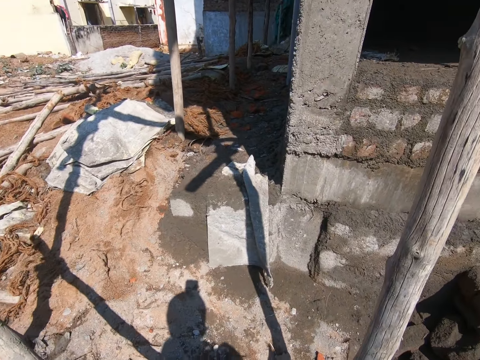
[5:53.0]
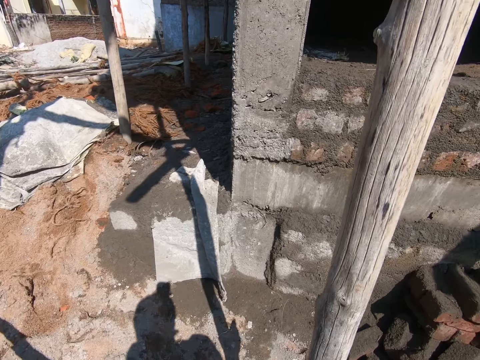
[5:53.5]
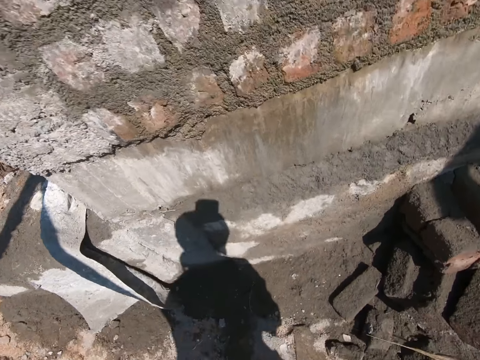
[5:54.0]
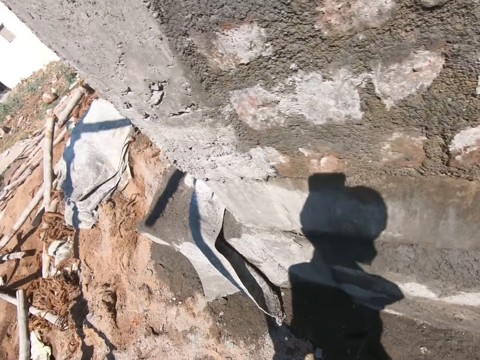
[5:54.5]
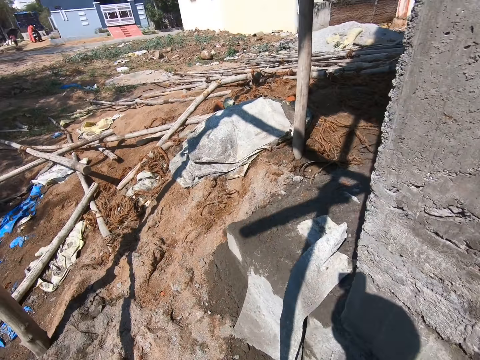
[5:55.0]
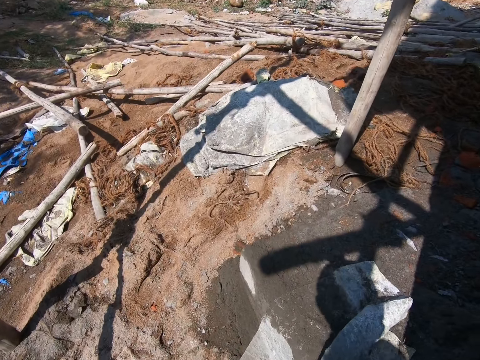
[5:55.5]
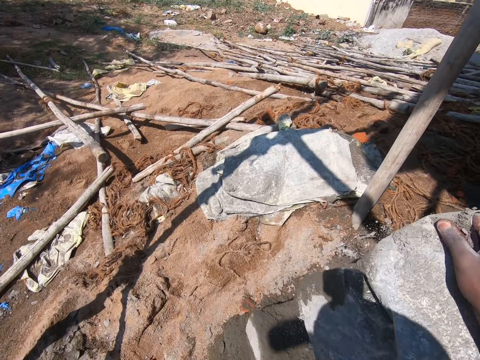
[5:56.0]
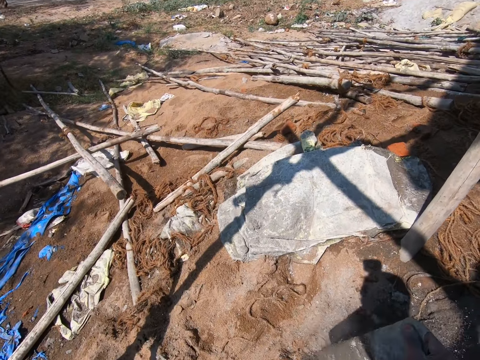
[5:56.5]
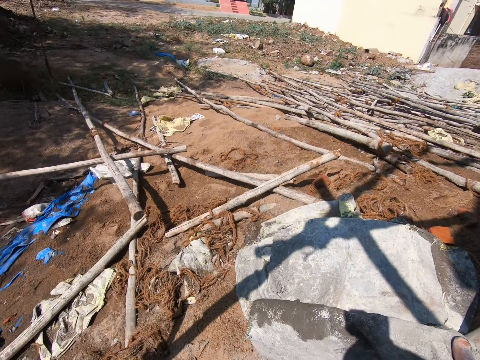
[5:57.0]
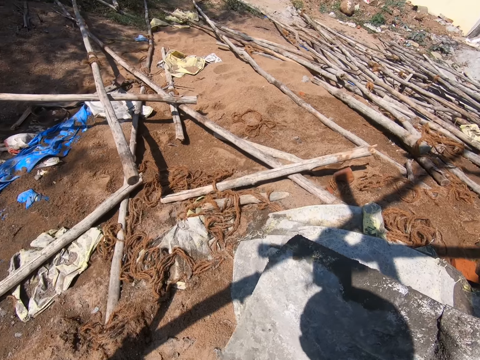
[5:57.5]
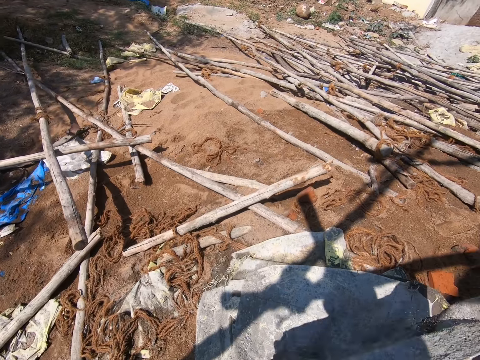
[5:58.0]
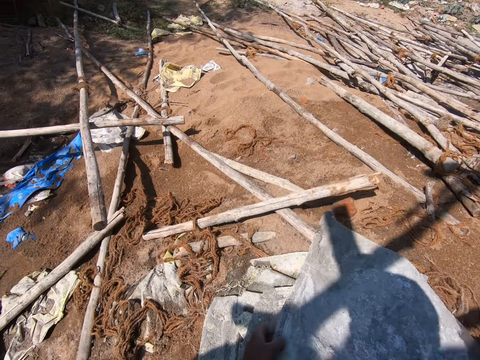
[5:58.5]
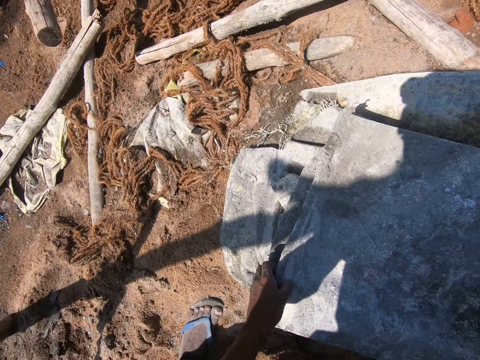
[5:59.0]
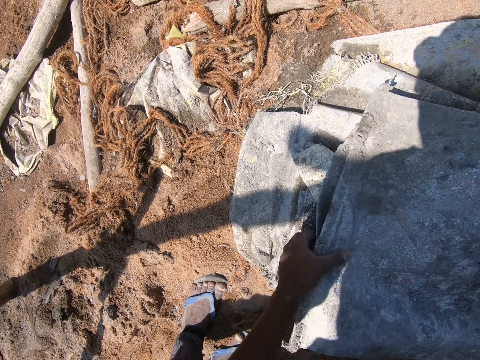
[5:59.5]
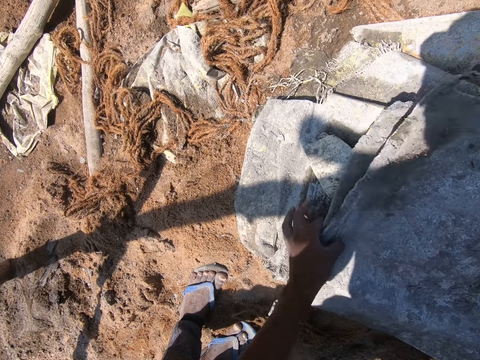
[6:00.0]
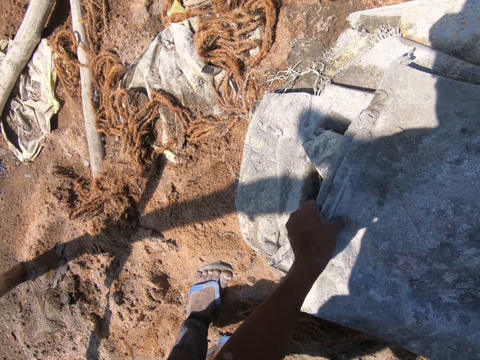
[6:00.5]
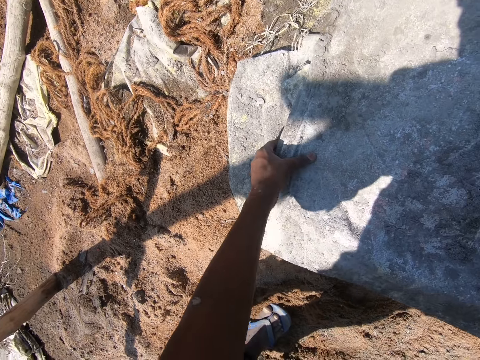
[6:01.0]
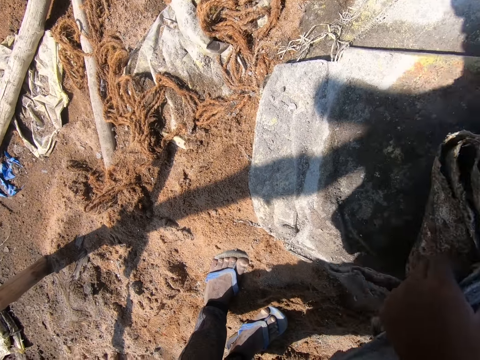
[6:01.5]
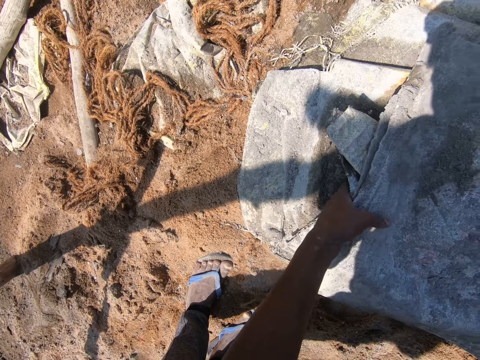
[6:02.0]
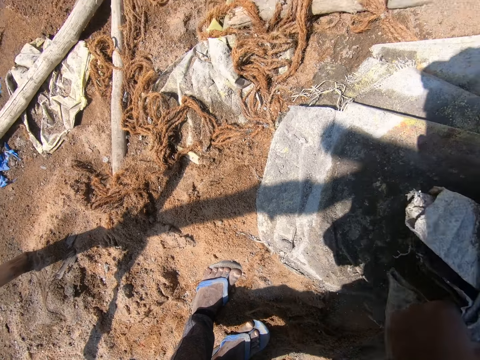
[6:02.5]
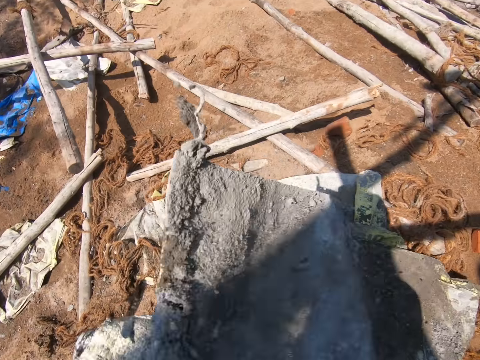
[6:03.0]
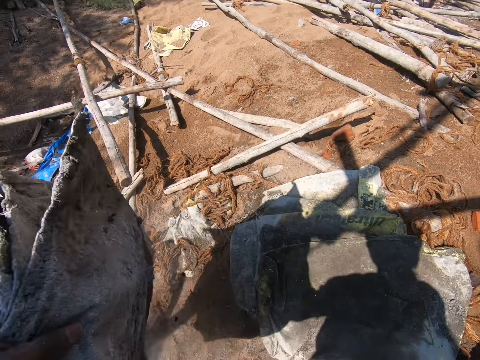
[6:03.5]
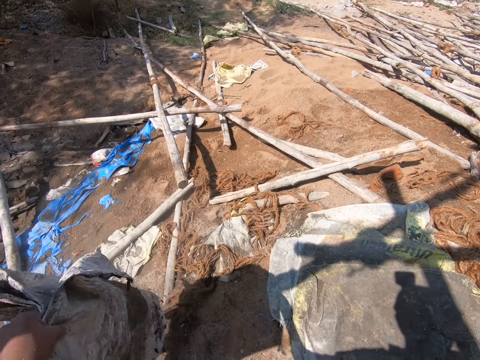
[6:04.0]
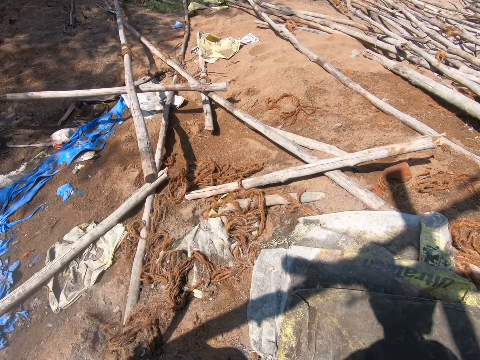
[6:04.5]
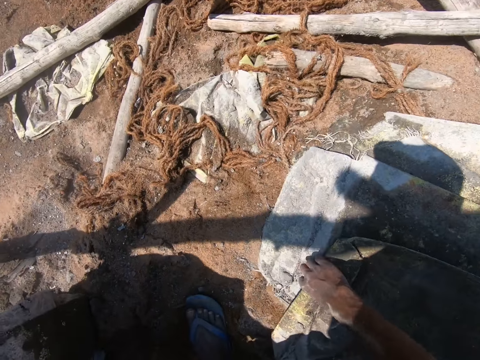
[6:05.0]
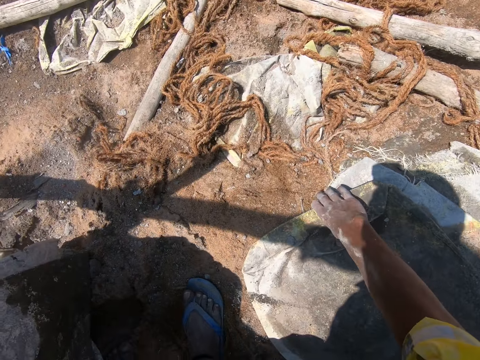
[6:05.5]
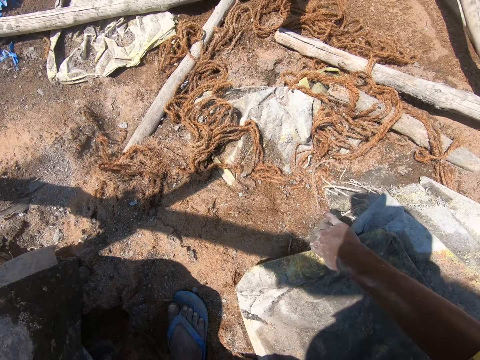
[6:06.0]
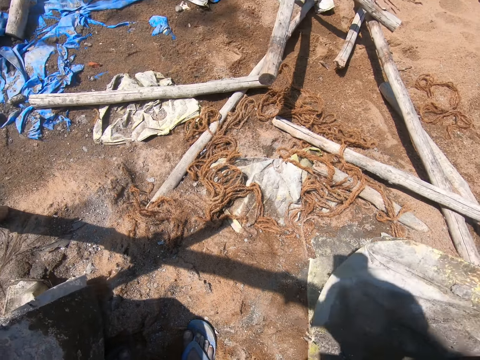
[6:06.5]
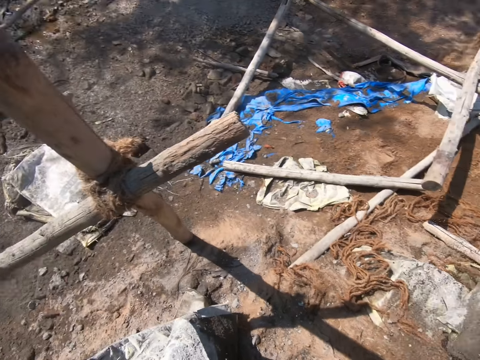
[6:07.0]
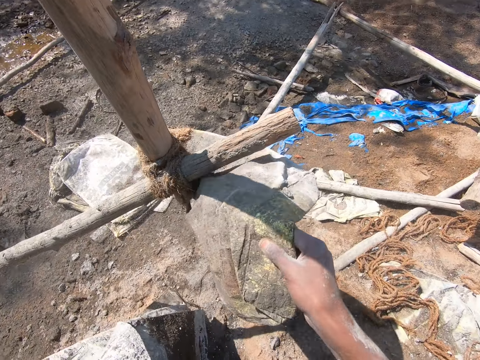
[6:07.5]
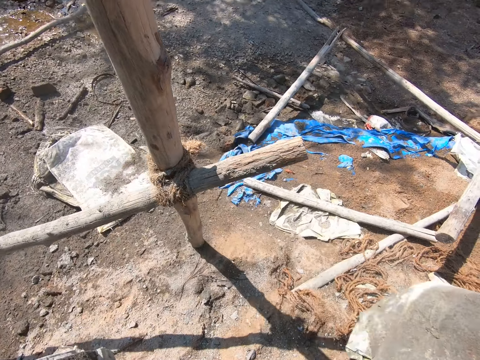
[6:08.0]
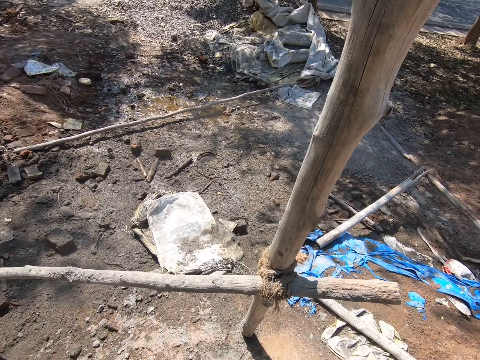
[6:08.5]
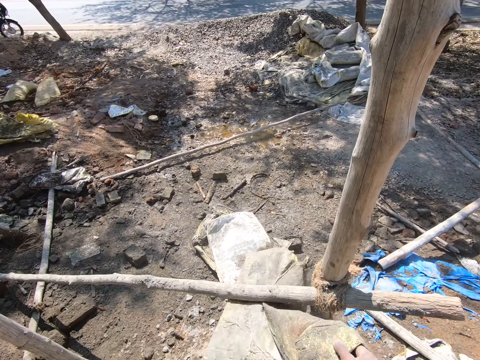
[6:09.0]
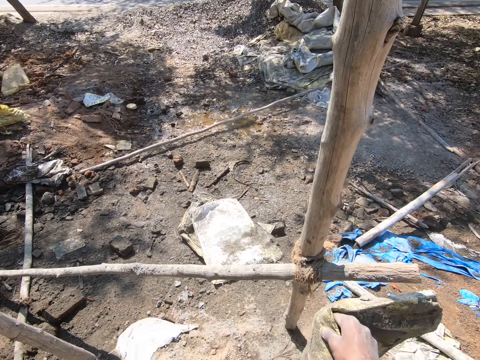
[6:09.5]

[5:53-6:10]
The camera wearer walks in the compound. He picks up a sack on the floor with his right hand. He holds the sack in his right hand with his left hand. He piles the sacks. He drops the sack in his hands on some sacks on the floor. He picks up some sacks on the floor with his left hand. He shakes off sand on the sacks with his left hand. He picks up some sacks on the floor with his right hand. He hits the sacks in his right hand on the scaffold. He removes soil on the sacks.

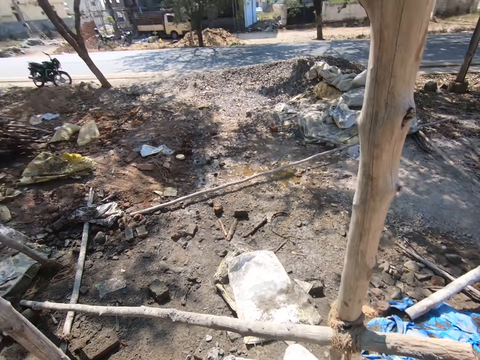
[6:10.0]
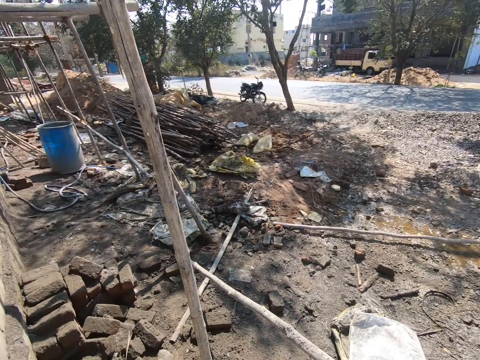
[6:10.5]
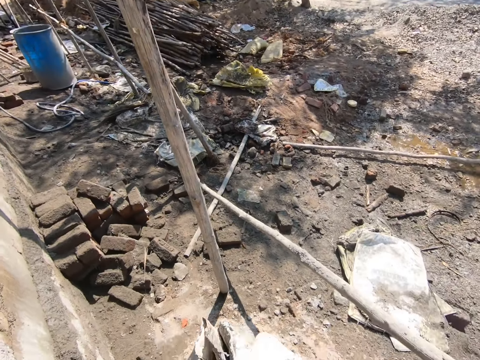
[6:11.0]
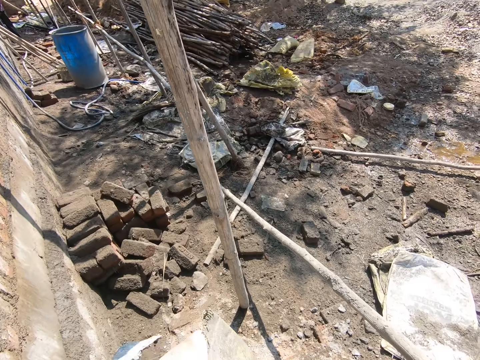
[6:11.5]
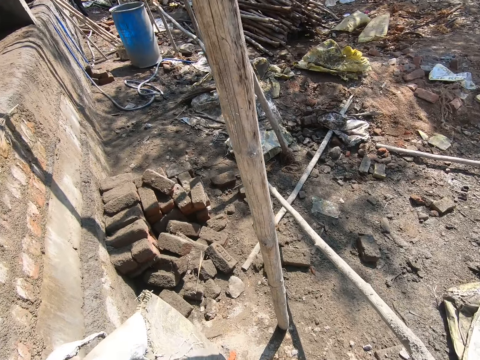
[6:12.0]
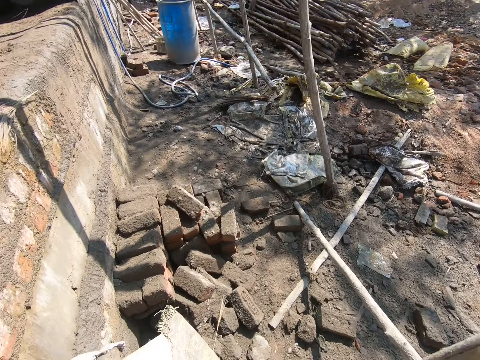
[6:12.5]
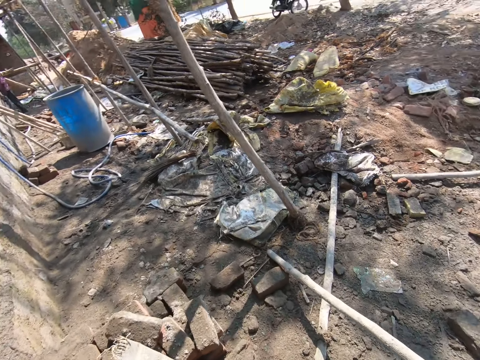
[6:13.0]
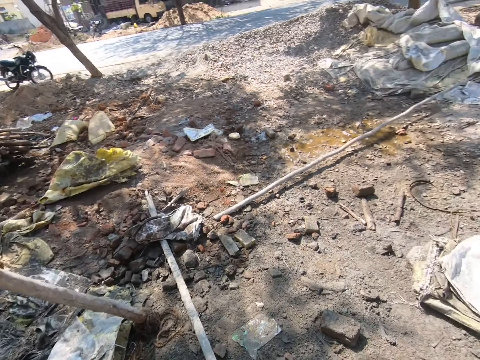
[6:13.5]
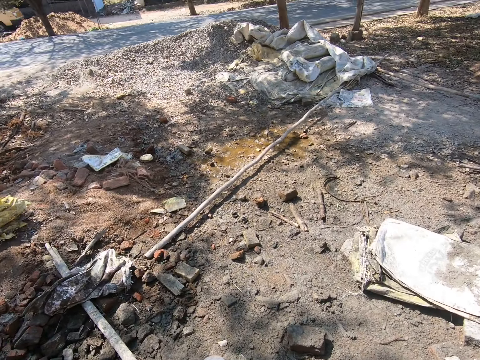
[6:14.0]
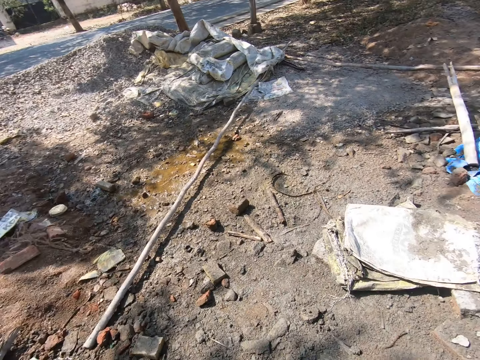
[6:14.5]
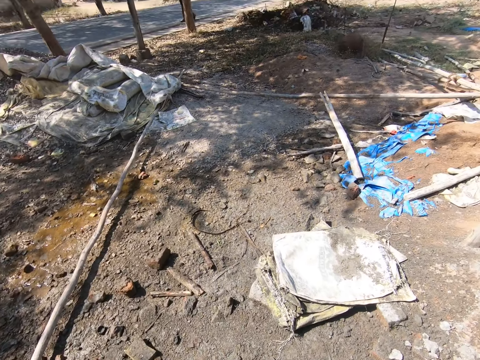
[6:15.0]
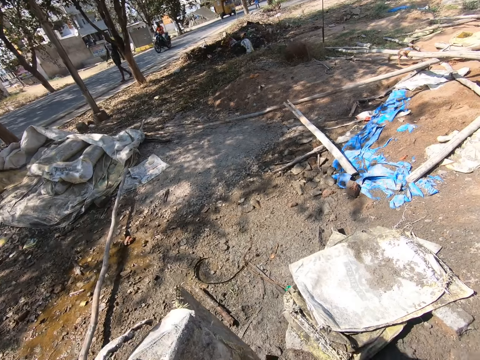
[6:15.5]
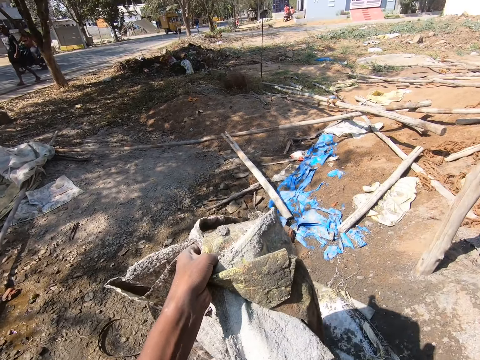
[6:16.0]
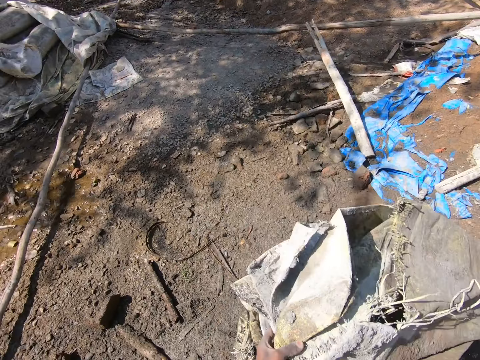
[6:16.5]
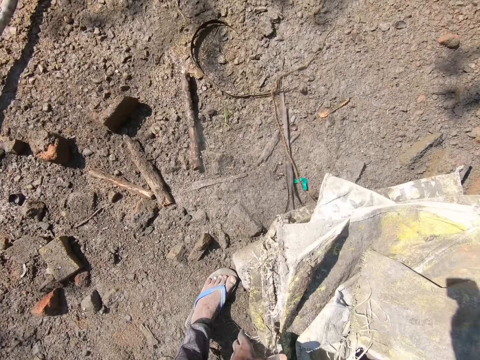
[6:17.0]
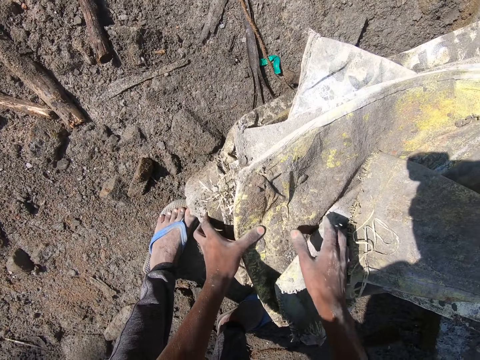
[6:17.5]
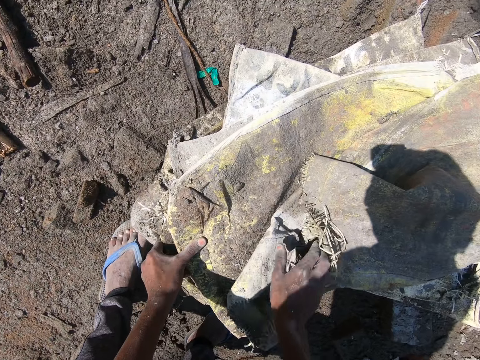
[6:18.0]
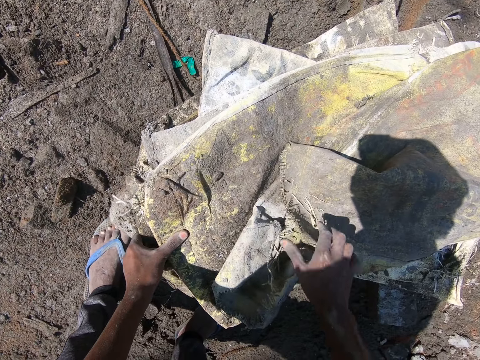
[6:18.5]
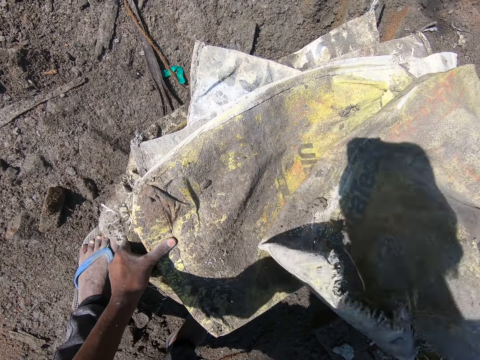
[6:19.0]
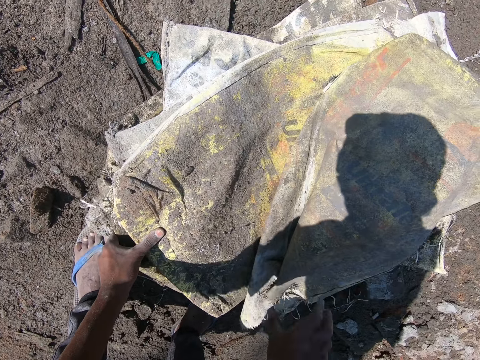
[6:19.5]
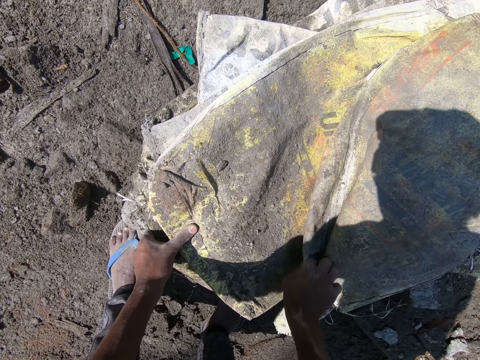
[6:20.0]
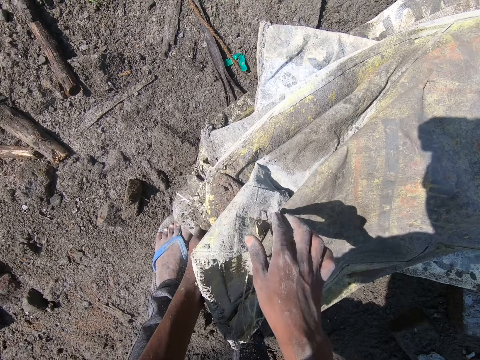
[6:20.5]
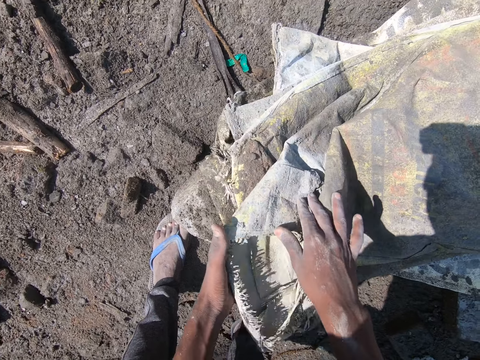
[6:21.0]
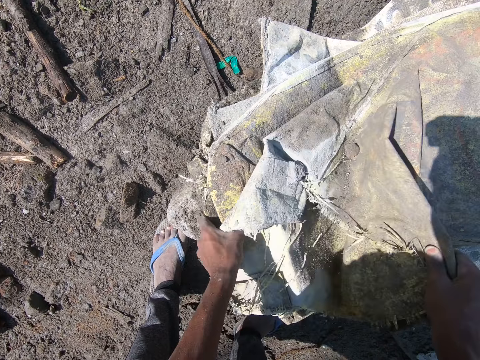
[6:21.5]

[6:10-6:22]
The camera wearer switches the sacks in his right hand to his left hand. He turns round. He drops the sacks in his left hand on the sacks on the floor. He holds the sacks on the floor with his left hand. He holds a sack on the sacks on the floor with his right hand. He moves the sack on the sacks on the floor with his right hand. He adjusts the sack.
